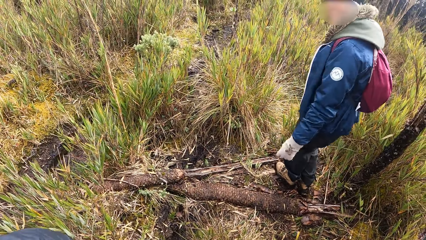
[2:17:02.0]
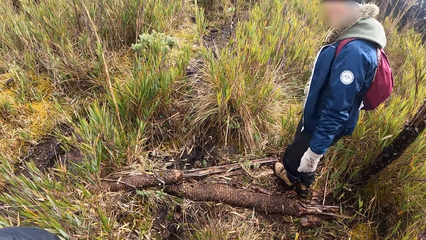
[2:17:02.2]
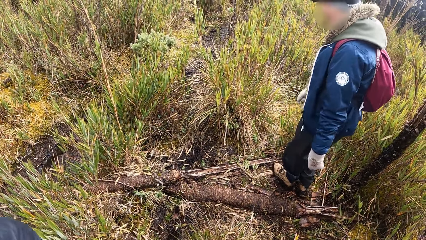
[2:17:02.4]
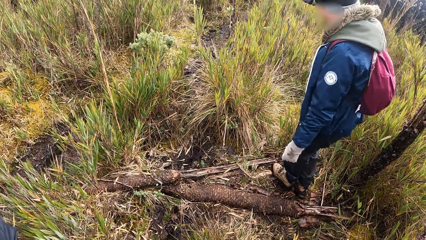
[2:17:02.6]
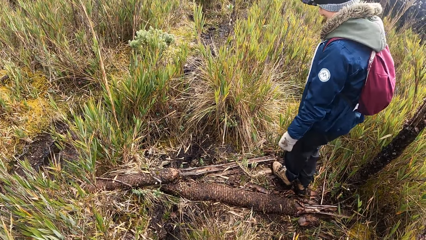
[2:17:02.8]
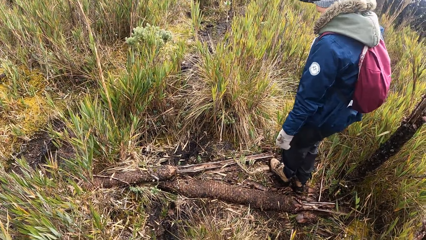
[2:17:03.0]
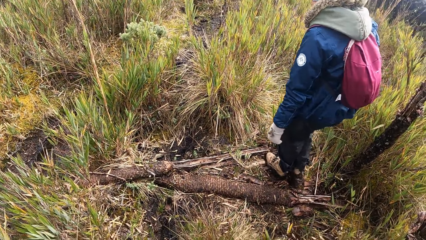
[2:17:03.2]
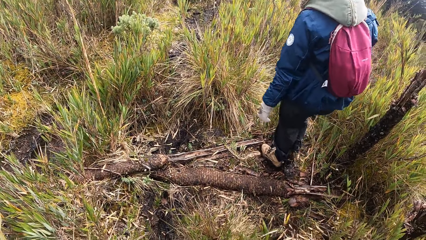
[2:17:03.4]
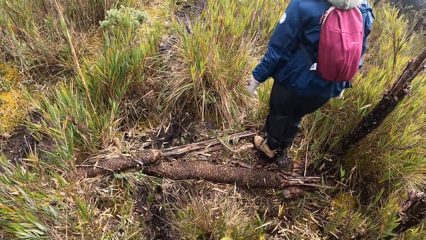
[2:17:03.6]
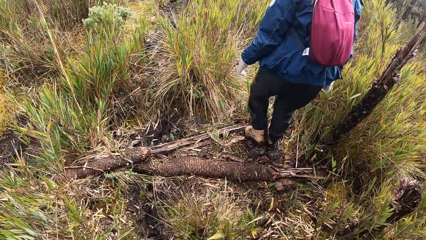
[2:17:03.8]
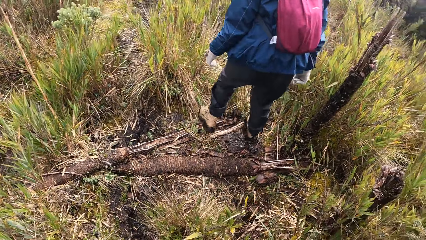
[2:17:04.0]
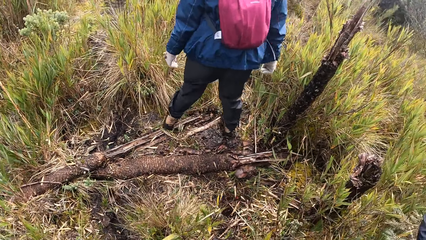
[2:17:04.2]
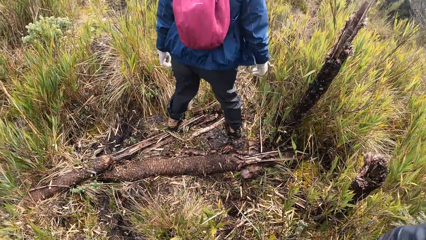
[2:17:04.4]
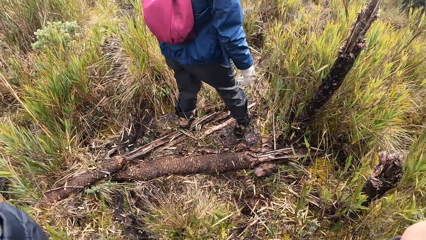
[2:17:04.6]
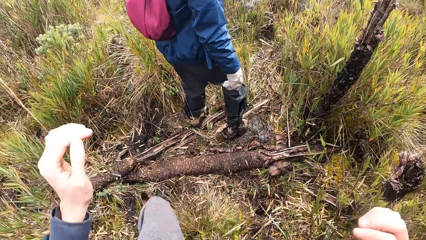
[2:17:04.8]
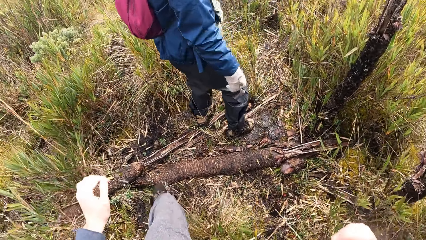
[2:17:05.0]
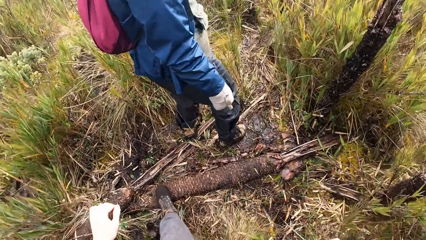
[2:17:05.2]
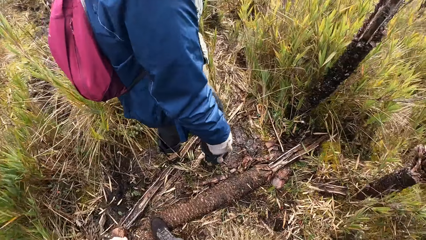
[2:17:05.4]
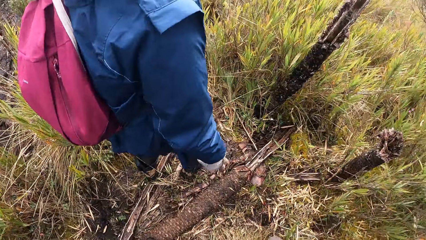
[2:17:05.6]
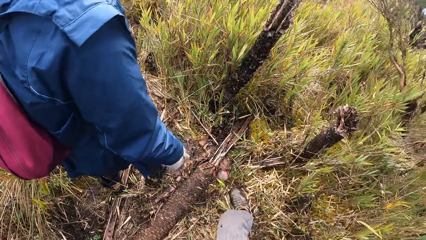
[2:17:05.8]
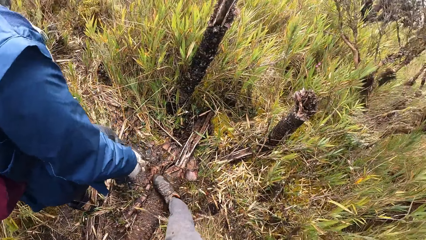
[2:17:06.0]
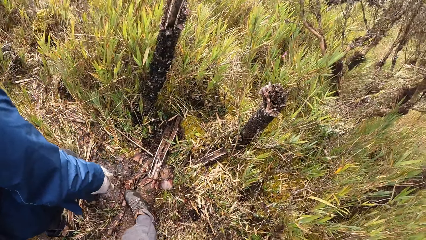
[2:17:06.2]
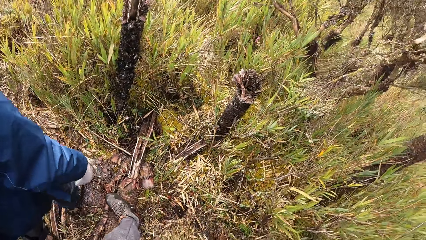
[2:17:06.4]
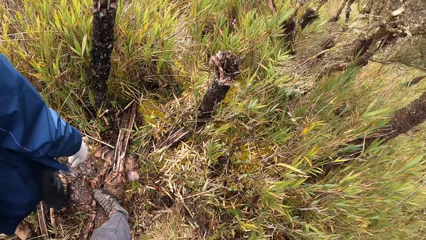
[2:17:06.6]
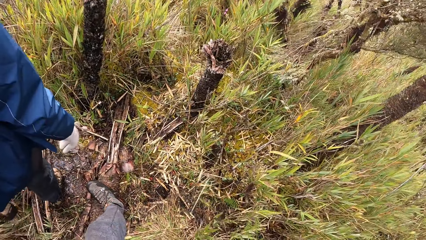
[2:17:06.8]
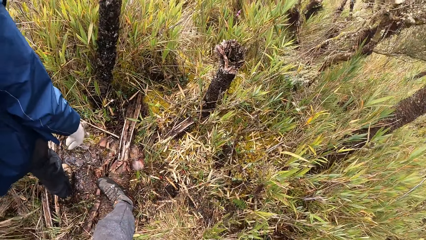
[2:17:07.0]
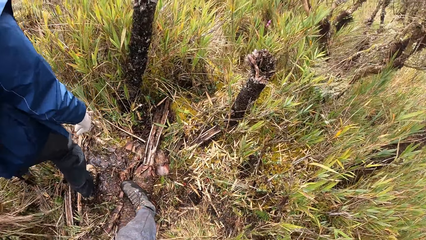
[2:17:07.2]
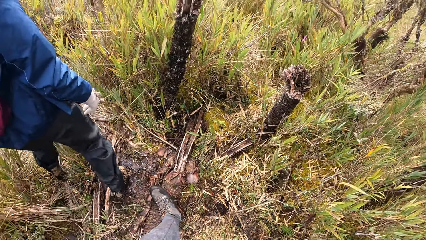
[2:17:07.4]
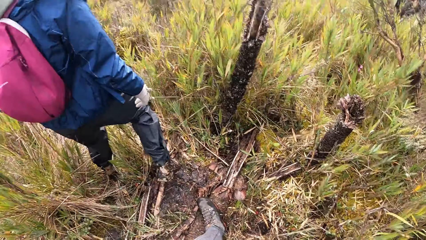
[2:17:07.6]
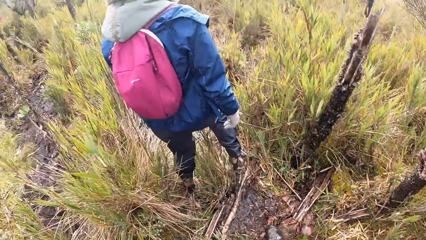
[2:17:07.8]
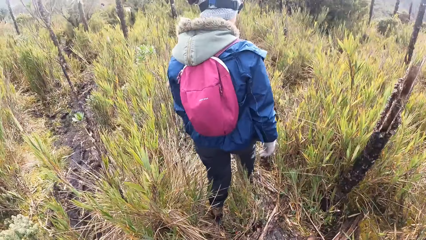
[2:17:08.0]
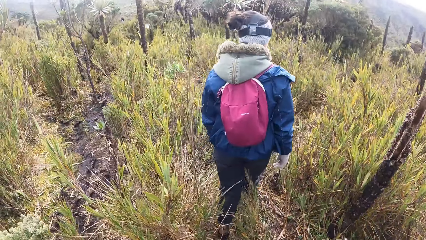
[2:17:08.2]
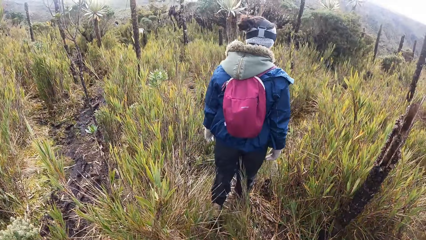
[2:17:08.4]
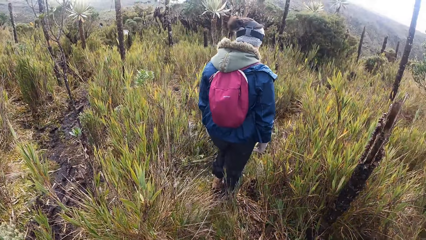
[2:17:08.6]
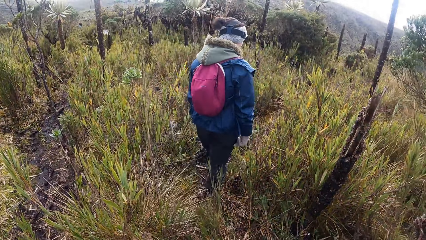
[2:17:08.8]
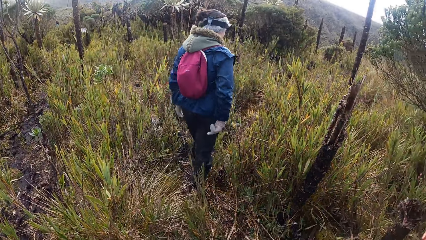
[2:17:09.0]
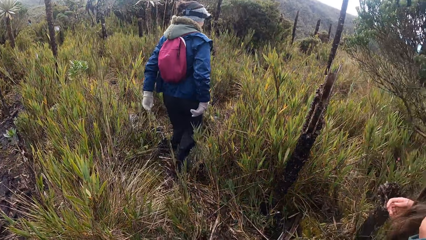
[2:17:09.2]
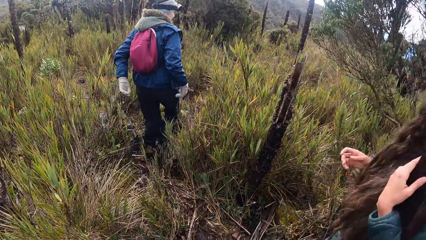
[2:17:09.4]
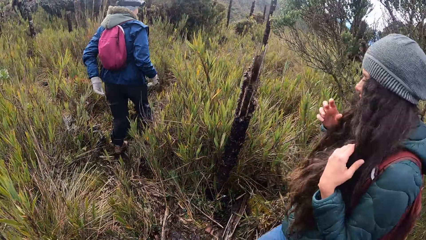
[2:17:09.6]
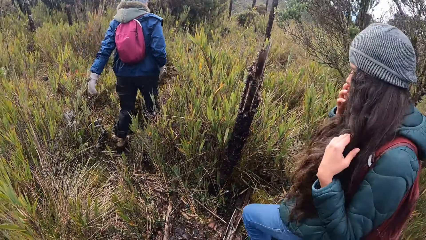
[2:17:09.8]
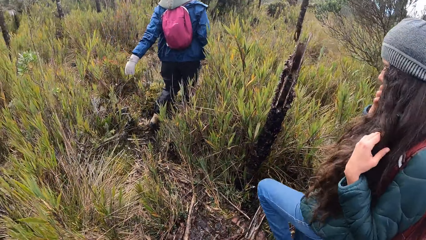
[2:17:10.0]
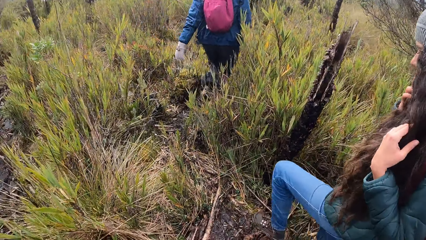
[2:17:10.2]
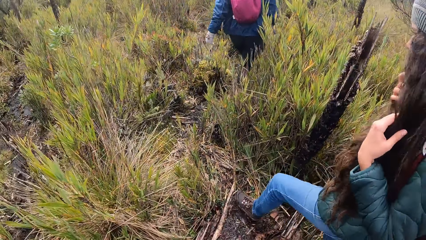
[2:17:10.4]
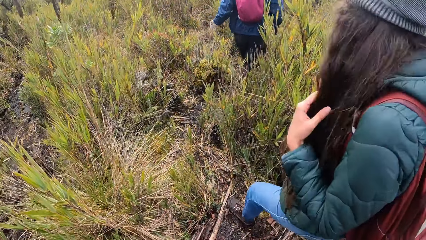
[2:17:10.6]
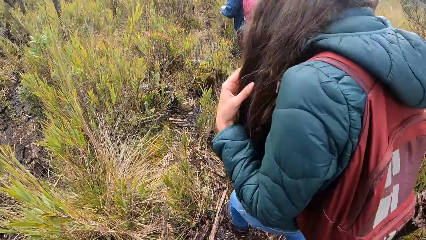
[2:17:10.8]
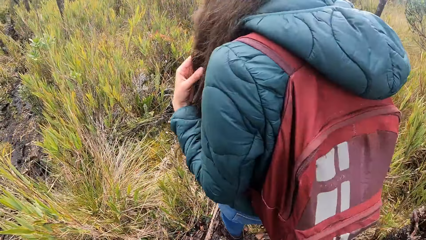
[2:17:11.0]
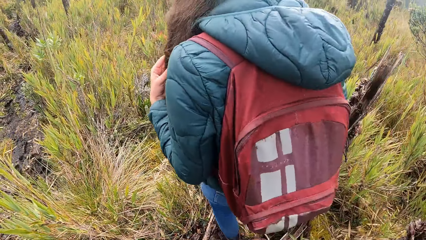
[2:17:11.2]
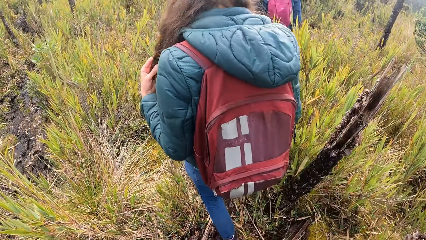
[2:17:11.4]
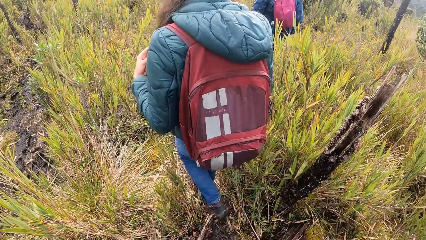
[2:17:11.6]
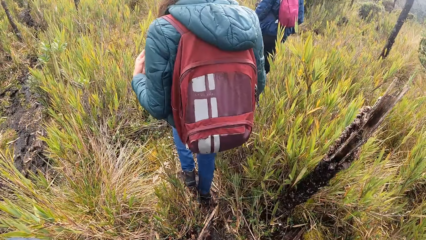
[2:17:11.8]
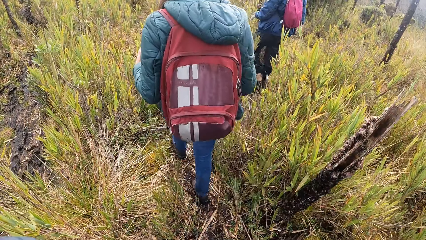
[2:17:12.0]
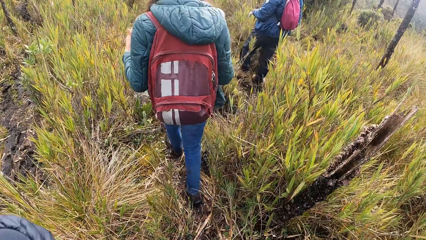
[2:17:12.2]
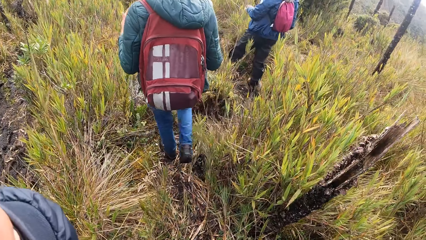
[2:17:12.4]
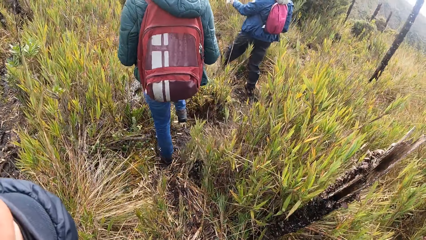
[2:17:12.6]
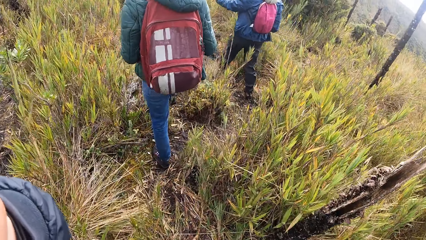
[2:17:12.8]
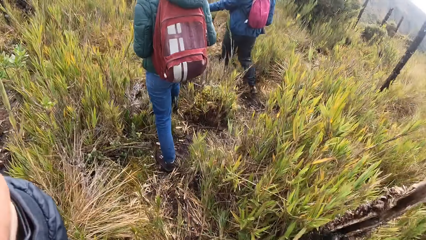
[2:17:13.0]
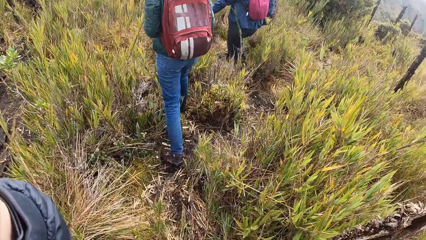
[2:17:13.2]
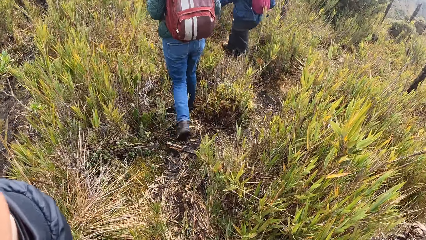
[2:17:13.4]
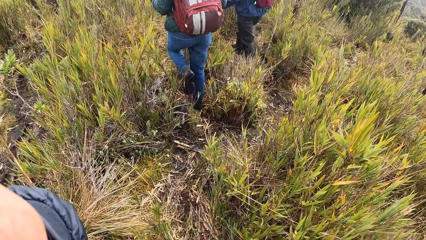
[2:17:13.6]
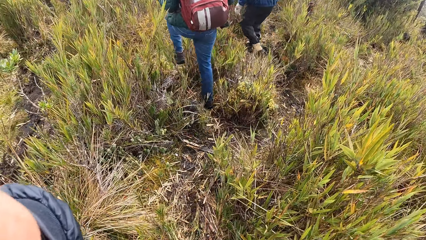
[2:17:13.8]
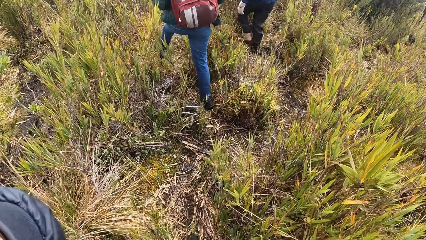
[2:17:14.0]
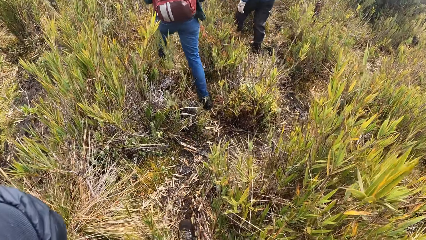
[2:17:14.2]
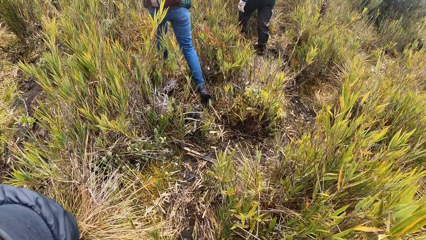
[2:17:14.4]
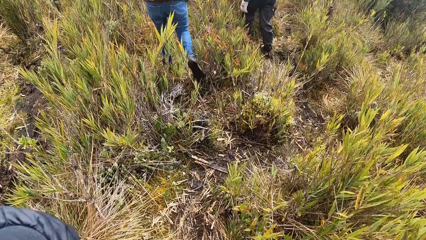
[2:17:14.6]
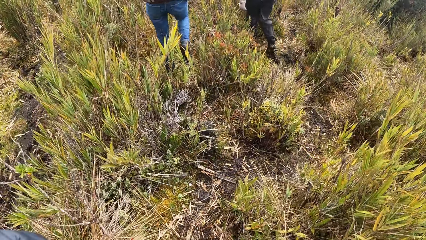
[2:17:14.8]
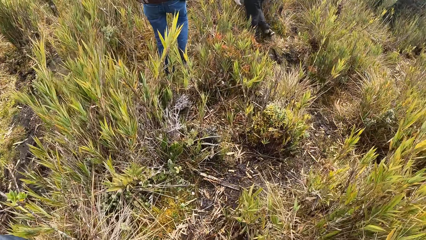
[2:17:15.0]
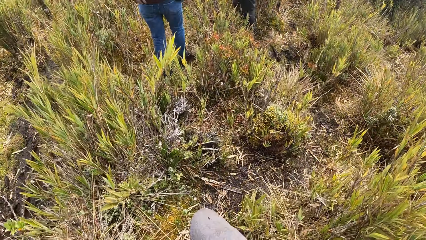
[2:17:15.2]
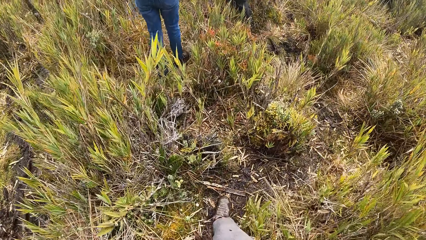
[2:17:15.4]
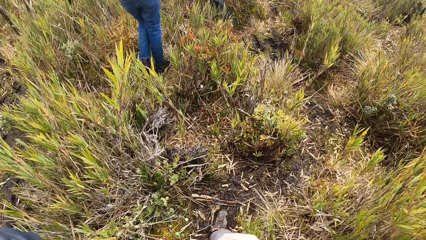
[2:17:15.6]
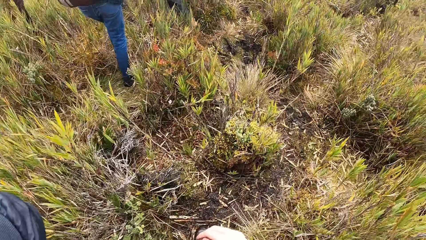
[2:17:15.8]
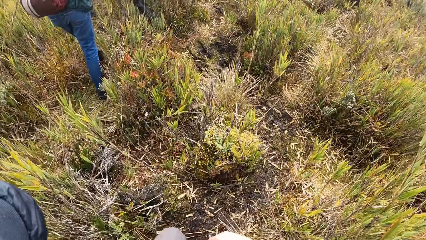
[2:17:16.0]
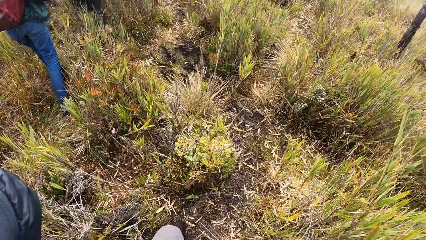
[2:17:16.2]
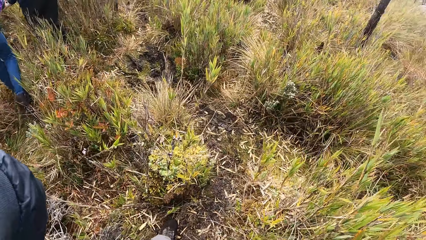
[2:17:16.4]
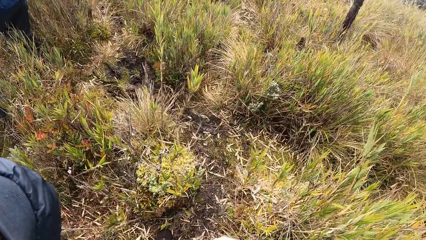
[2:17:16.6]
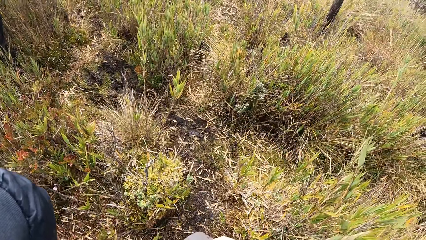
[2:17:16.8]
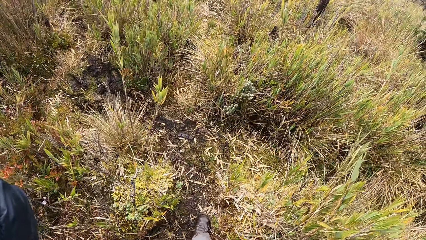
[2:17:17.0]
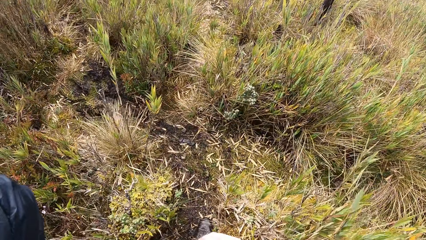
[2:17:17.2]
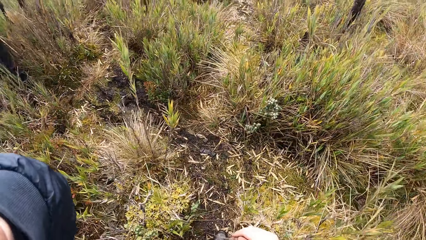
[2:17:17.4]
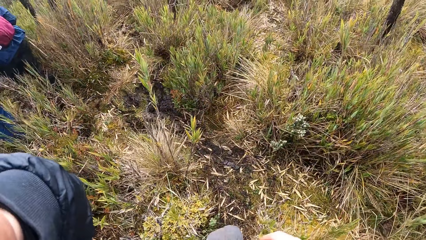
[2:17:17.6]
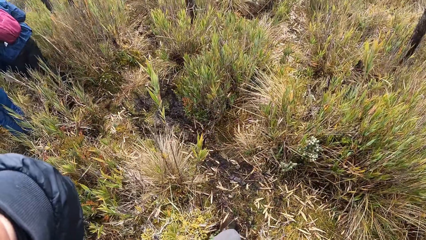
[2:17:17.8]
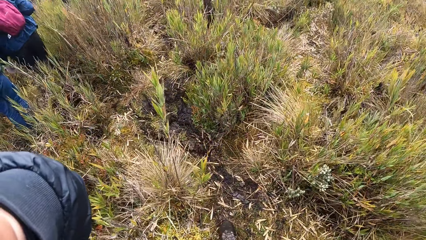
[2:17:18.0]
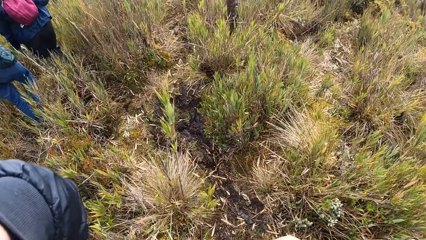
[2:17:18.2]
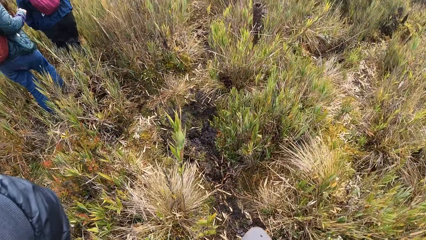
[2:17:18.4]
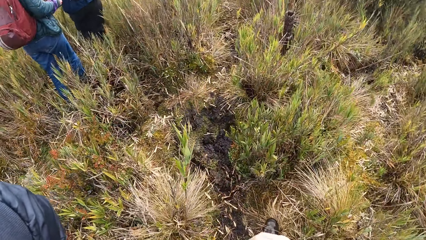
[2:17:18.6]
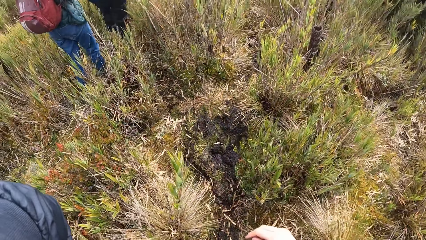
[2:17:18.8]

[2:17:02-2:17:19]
The camera wearer lowers both hands. A woman walks on the path. The woman holds her hair with her left hand. The woman holds her hair with her right hand. The camera wearer adjusts the camera on her head with both hands. She walks on the path.
